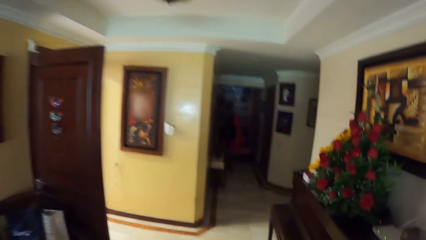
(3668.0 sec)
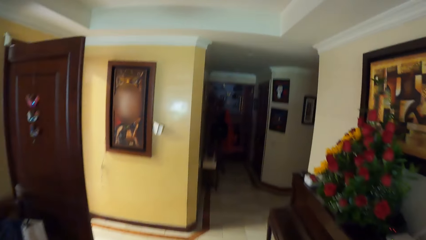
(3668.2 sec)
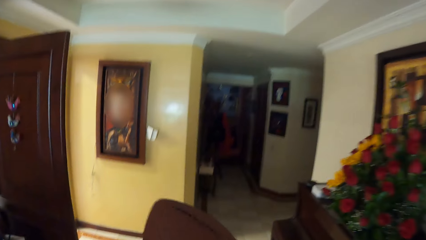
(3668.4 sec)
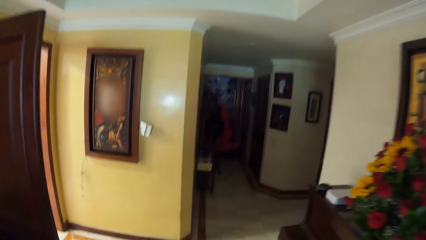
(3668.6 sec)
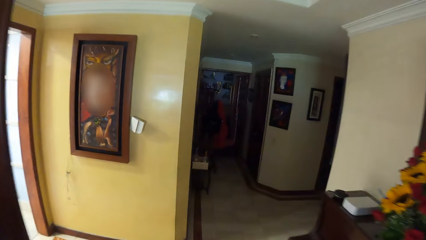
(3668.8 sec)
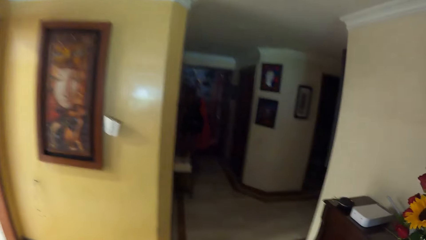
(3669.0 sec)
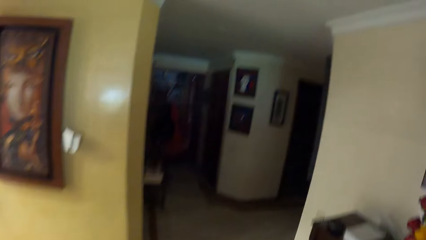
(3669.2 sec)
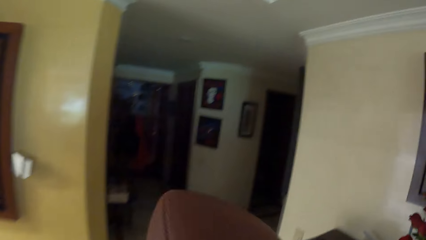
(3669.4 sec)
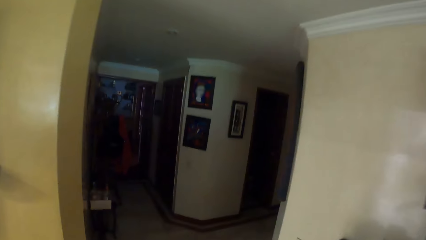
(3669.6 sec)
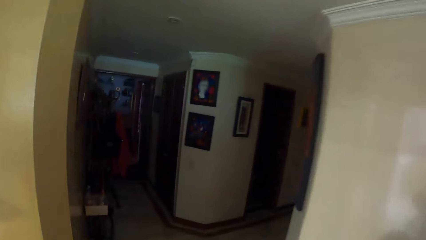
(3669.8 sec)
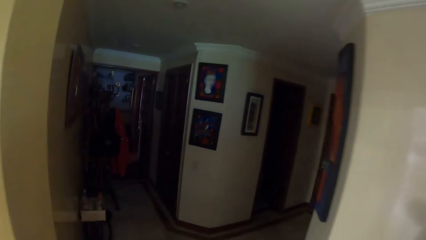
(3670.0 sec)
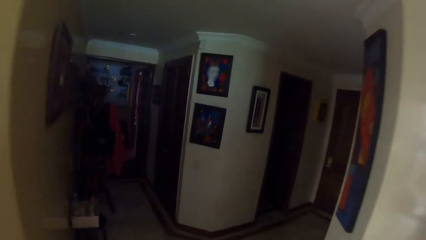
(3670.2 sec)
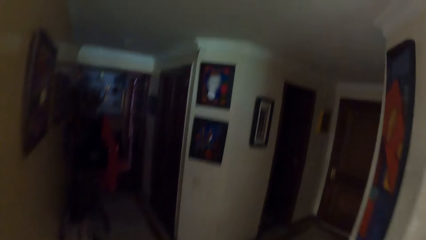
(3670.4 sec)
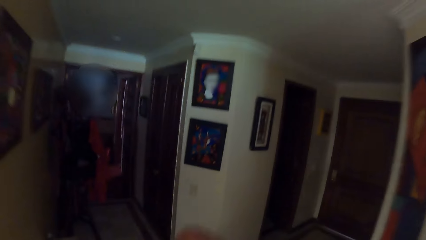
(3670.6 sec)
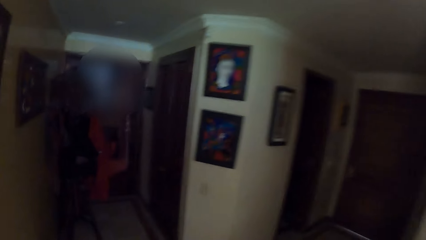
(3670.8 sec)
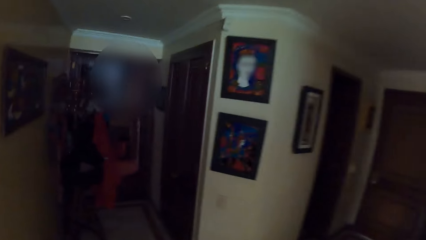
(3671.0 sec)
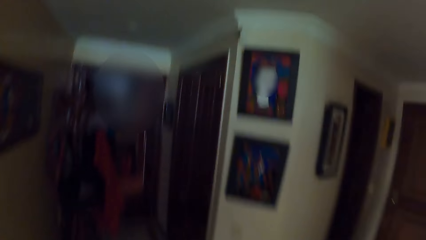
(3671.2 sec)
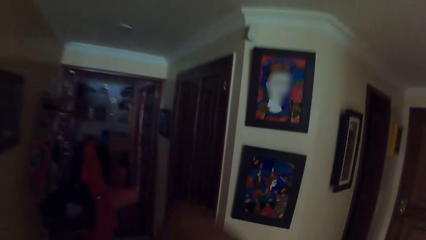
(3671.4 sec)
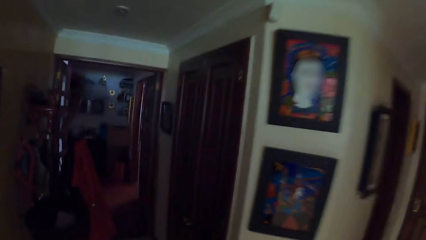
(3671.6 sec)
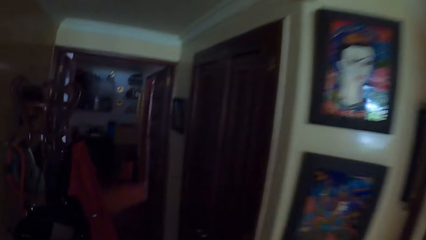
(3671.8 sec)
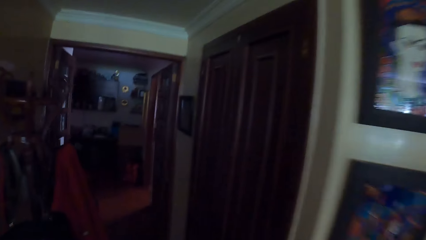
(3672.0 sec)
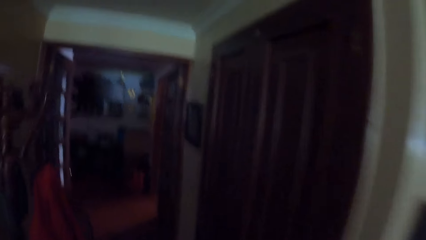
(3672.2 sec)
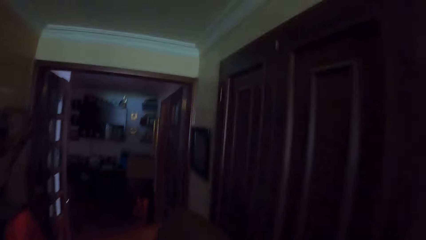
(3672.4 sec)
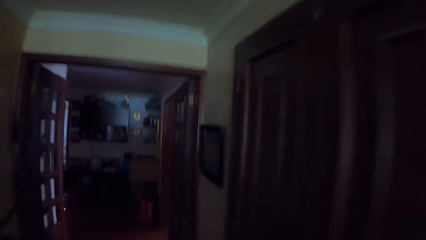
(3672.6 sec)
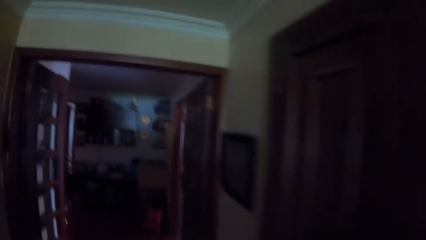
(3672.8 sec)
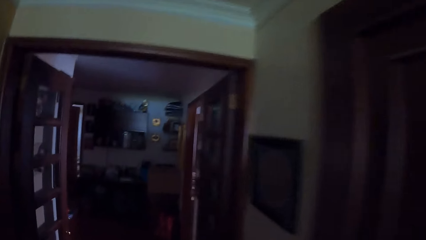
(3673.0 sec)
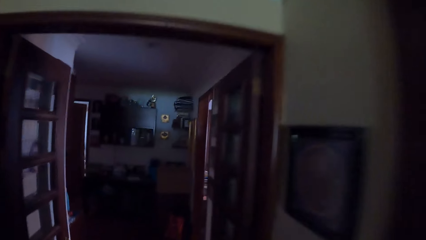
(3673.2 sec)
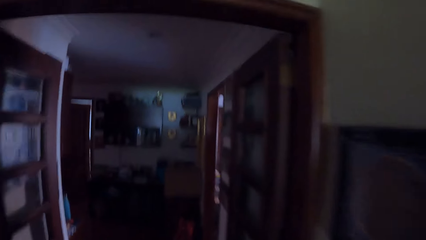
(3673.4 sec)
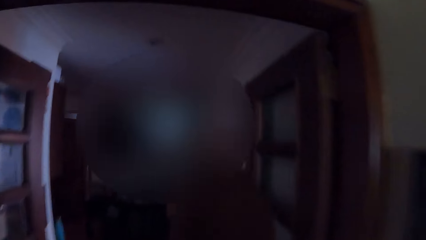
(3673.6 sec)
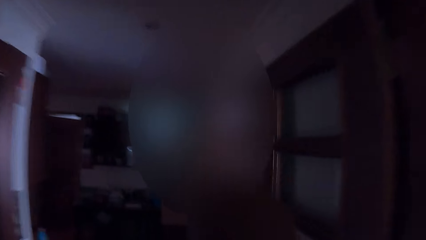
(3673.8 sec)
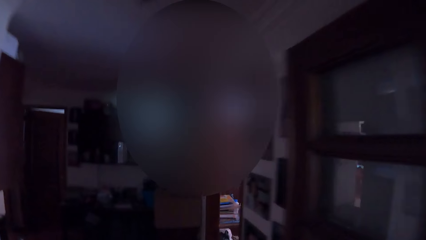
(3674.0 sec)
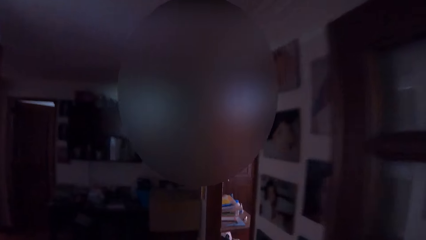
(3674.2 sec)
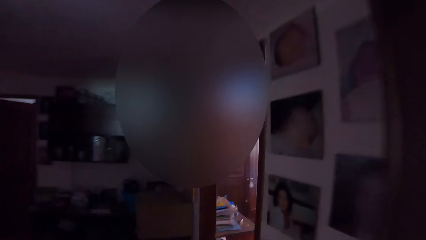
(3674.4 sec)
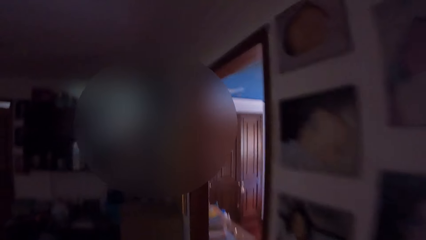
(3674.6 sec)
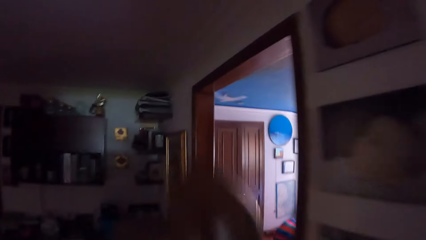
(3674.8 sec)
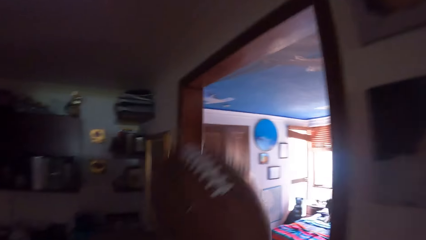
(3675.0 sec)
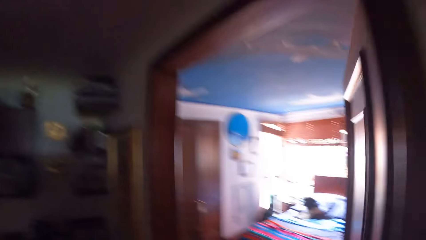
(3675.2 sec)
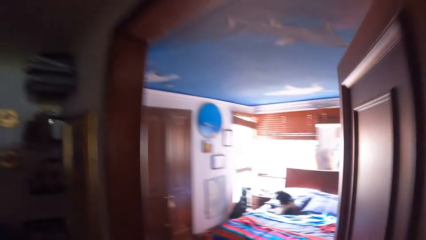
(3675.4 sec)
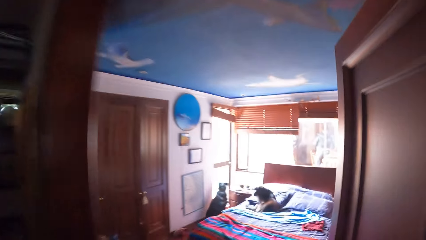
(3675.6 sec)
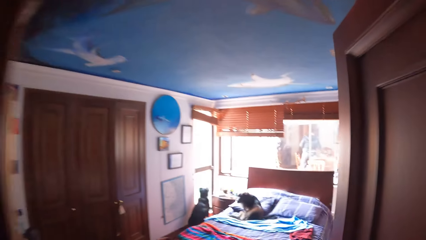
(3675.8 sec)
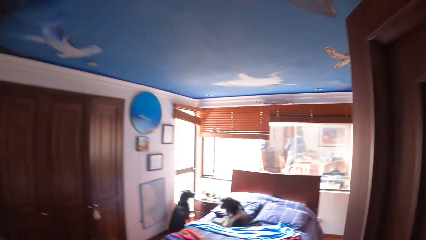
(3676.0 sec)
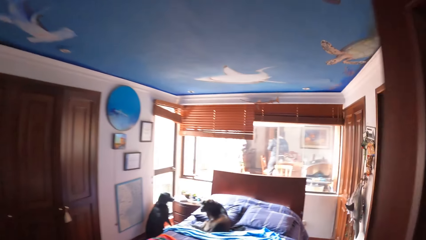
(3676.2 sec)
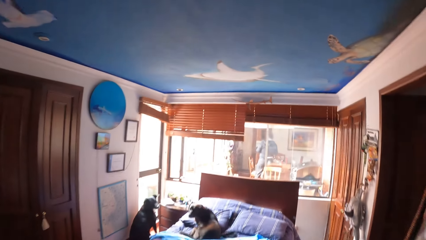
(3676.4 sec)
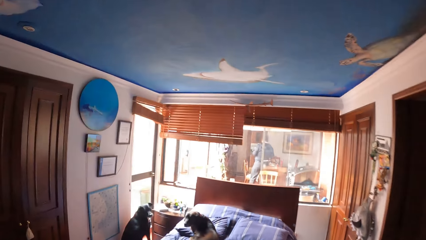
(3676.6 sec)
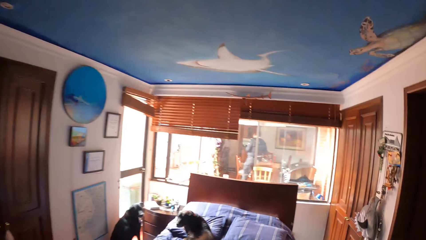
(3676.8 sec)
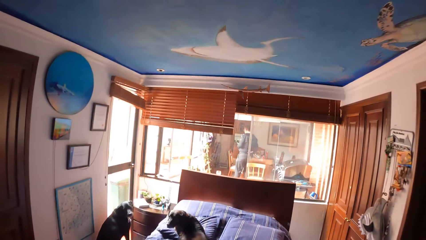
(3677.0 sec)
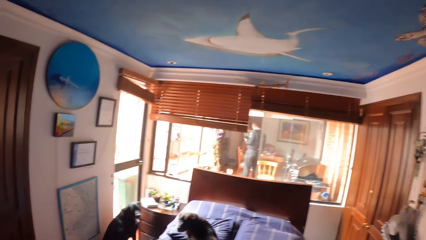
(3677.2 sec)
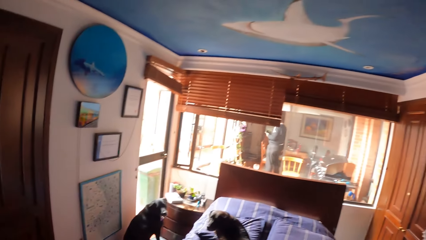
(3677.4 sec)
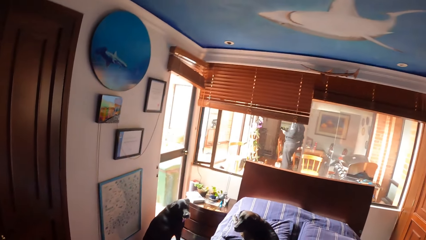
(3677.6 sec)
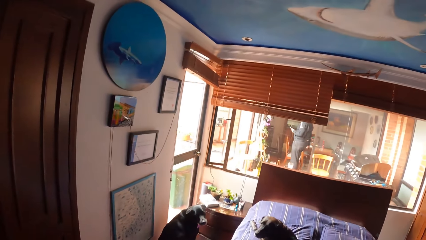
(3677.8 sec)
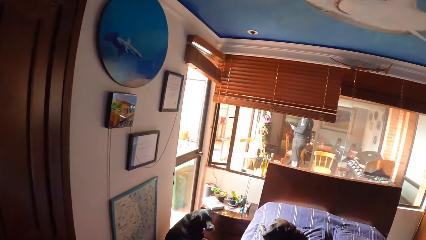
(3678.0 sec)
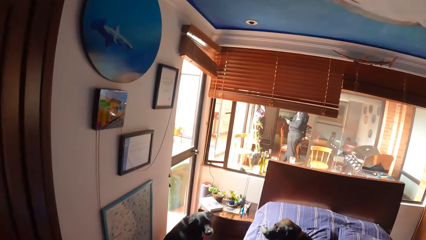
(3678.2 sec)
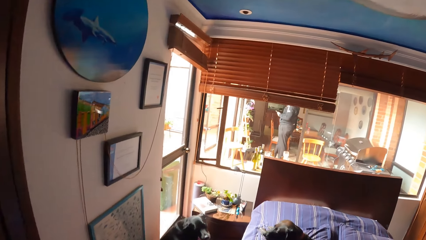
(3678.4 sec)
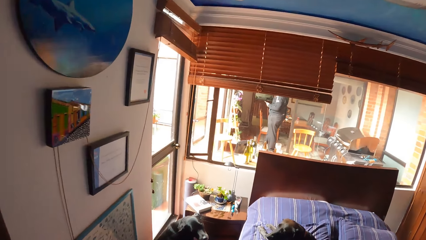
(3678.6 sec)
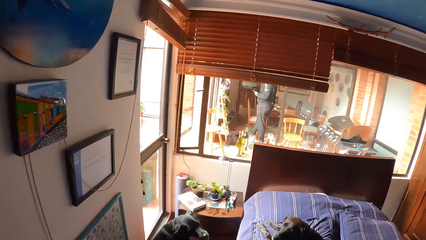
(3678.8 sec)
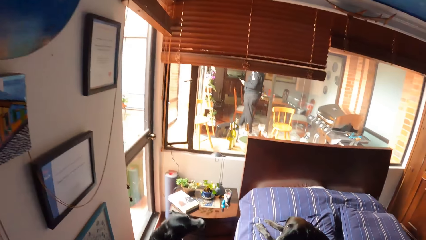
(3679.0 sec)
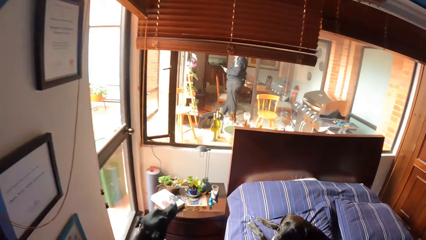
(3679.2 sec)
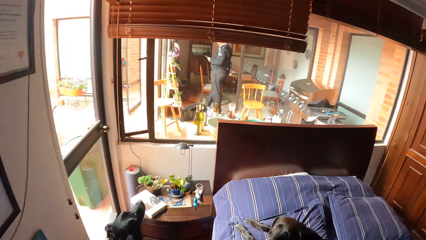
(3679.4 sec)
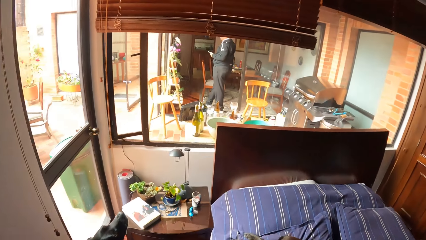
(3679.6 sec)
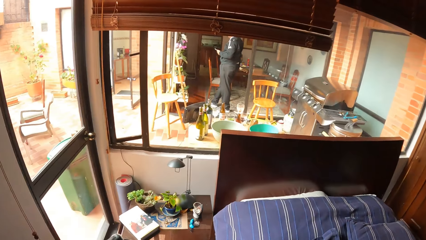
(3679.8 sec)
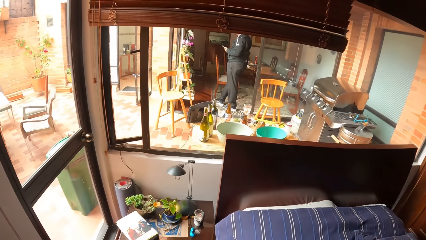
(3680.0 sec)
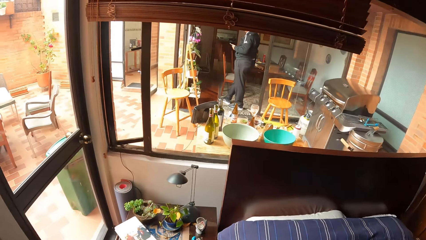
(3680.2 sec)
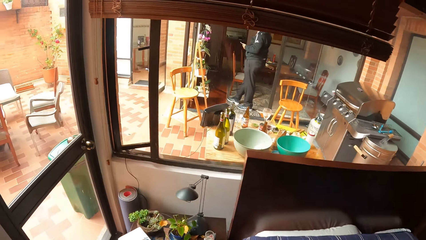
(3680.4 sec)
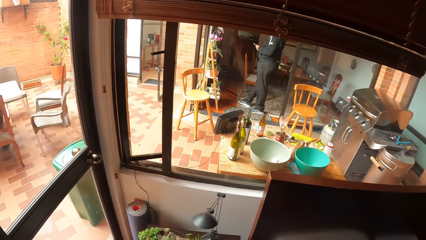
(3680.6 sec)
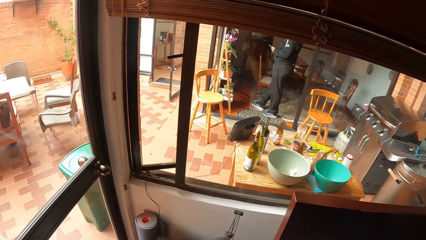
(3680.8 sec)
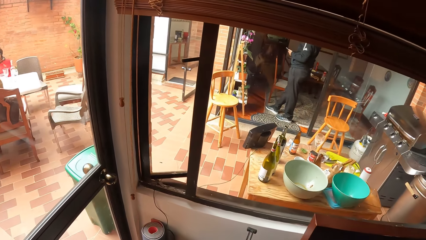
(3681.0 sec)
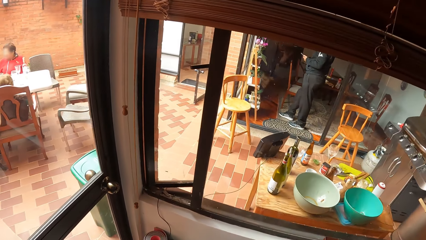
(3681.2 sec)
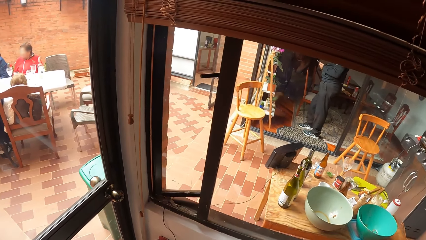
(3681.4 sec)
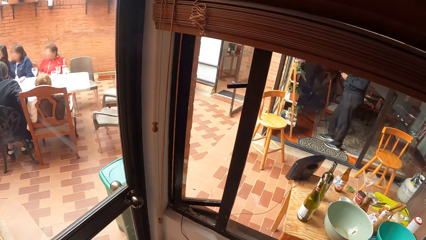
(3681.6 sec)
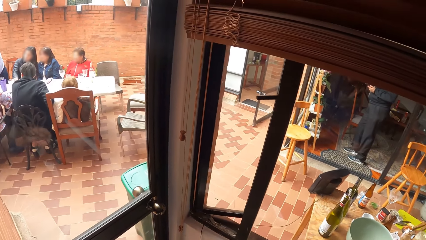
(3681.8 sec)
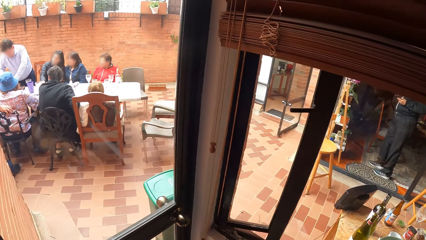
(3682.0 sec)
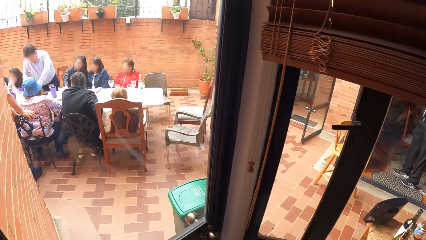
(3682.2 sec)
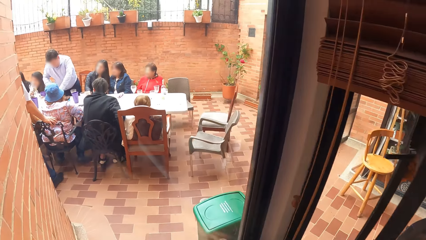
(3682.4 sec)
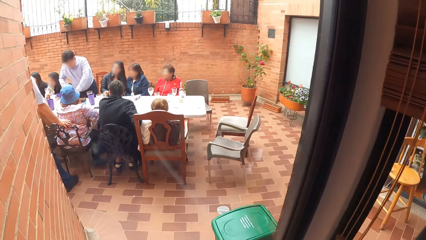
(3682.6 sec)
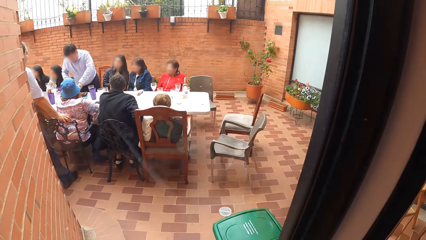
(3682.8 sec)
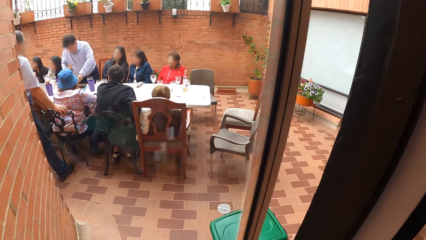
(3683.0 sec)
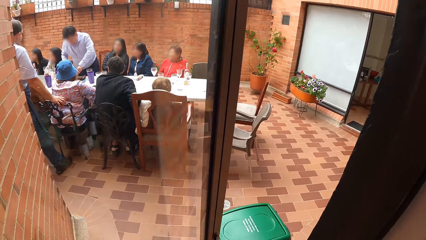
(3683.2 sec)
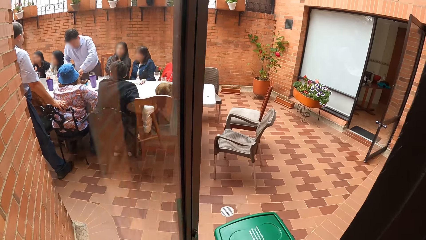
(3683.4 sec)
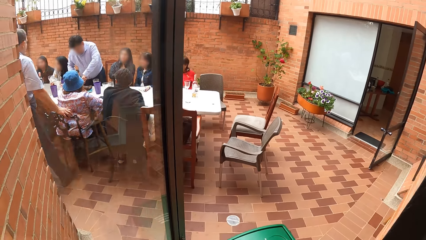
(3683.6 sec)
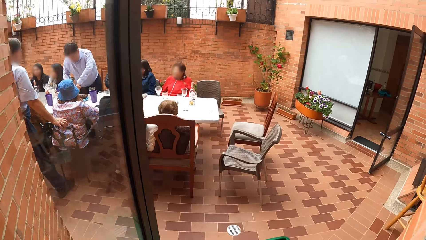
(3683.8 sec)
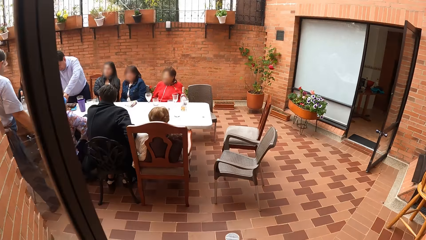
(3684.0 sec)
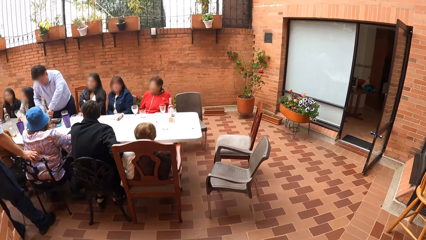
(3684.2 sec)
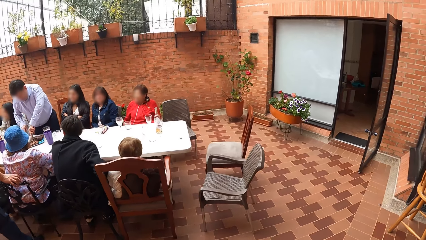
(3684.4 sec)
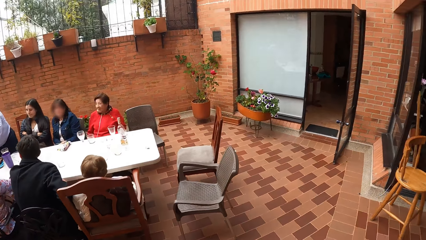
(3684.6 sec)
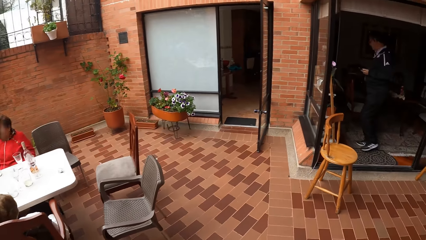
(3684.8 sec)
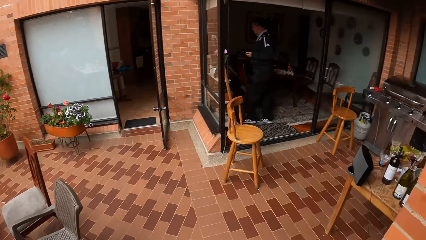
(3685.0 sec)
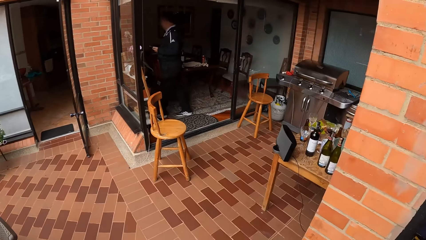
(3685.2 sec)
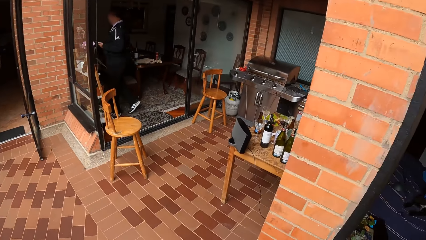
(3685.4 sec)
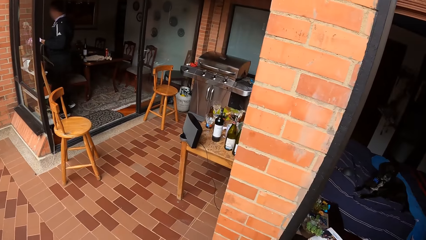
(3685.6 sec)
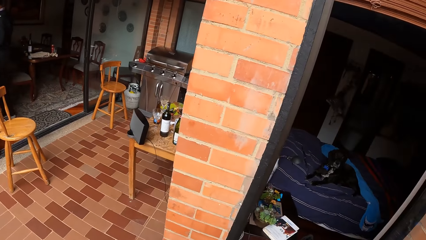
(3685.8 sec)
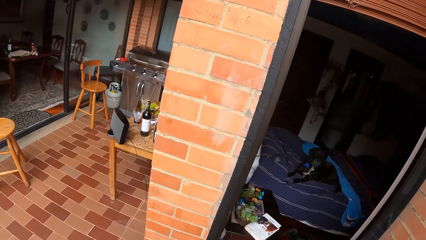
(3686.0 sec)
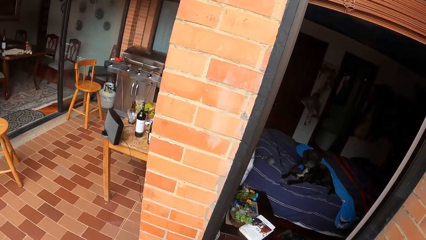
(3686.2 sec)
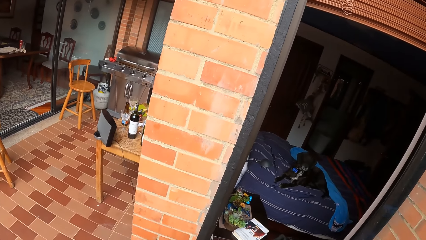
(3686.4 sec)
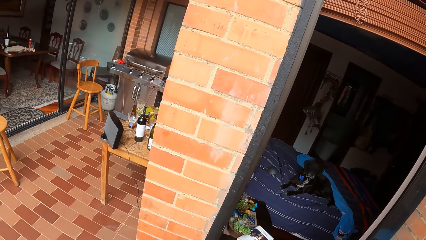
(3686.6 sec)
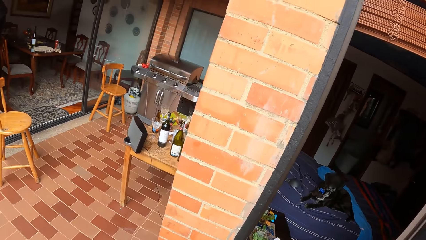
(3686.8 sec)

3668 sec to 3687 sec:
The camera wearer walks into a room. A dog sits on the floor. Another dog lays on a bed. The camera wearer opens a door with his left hand. He looks around.
